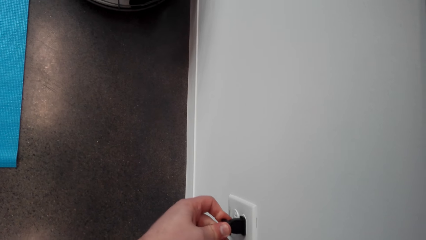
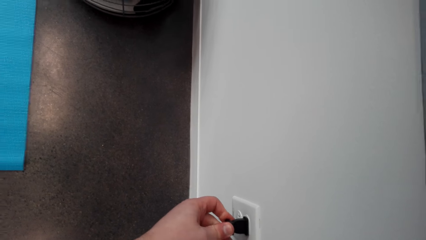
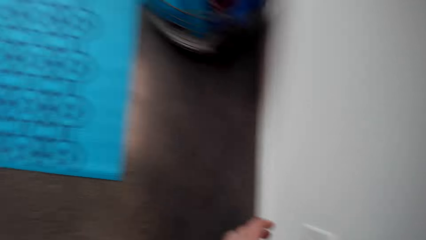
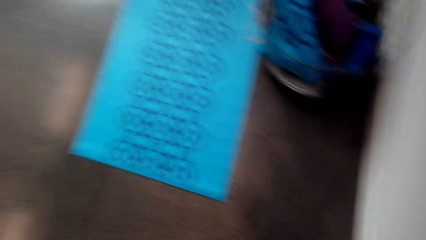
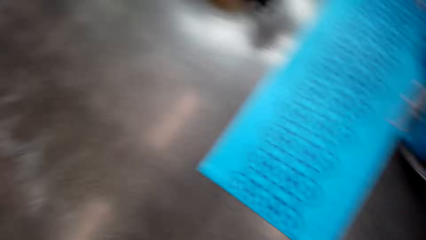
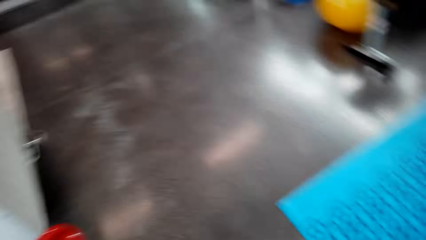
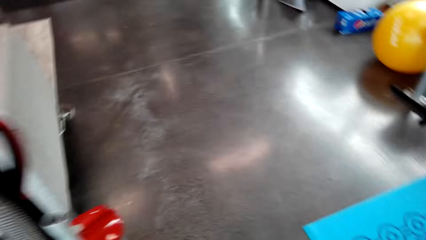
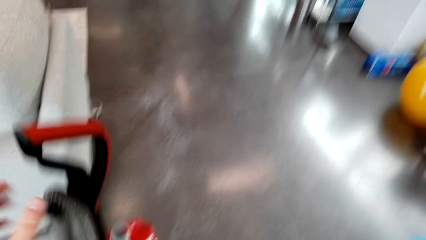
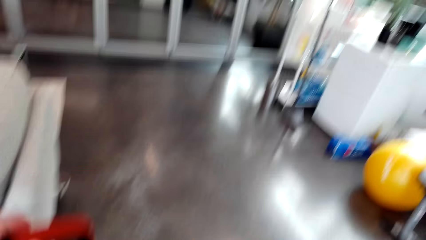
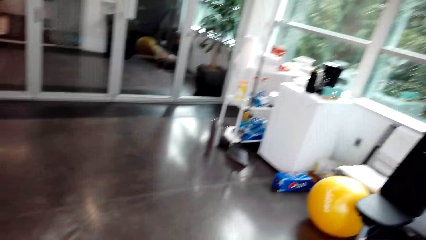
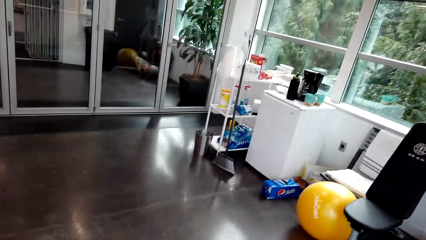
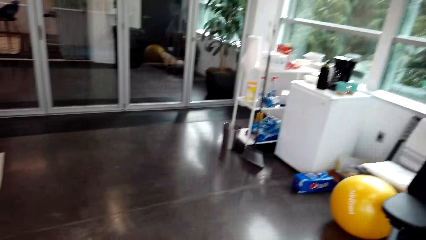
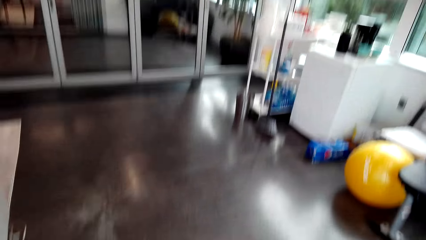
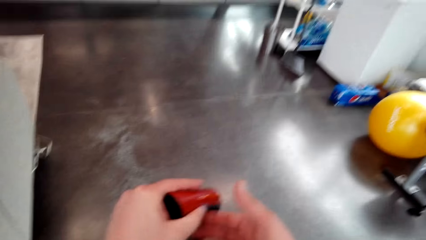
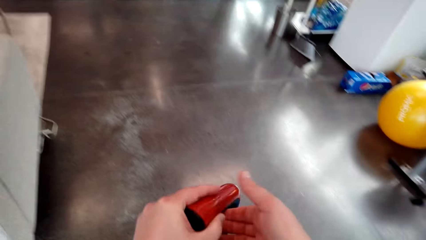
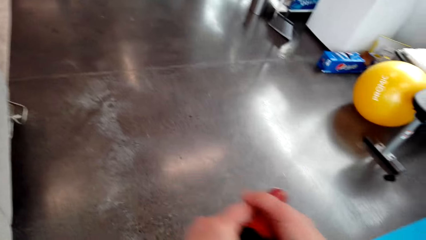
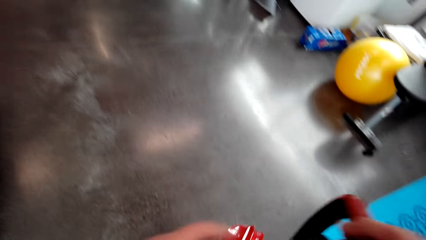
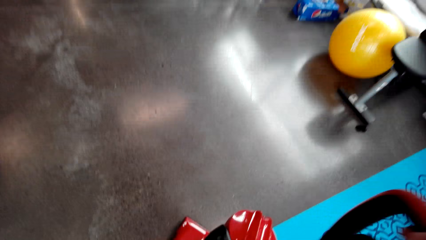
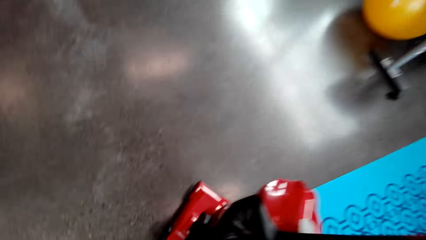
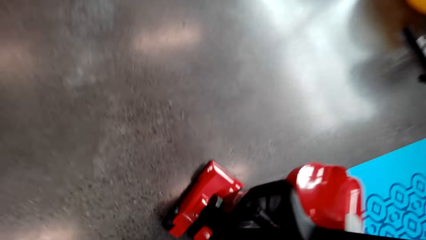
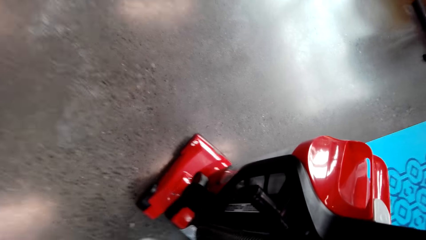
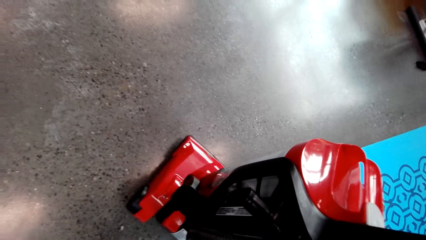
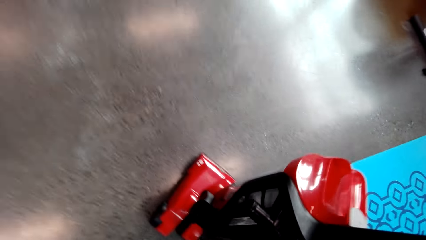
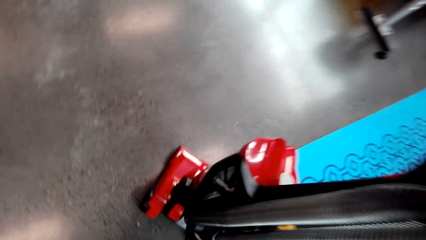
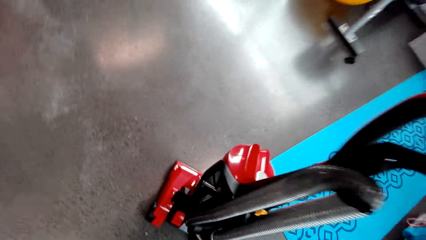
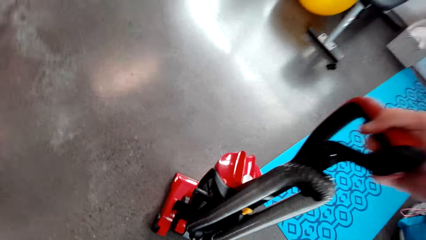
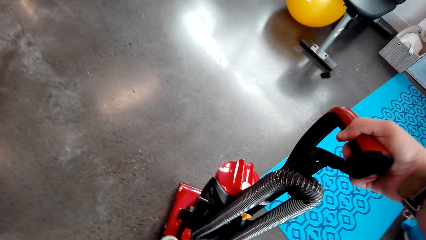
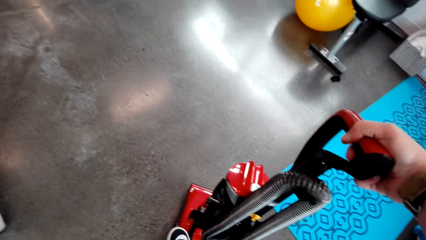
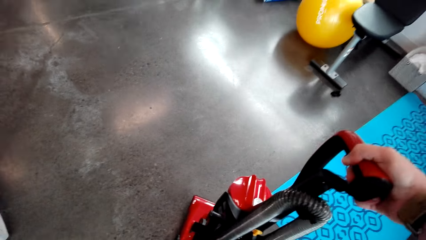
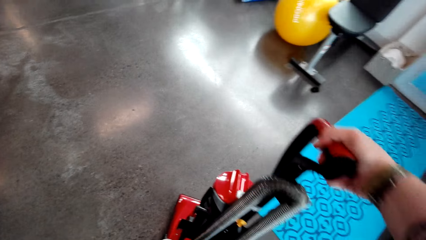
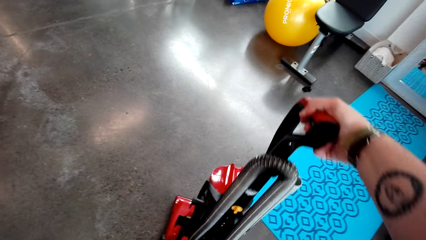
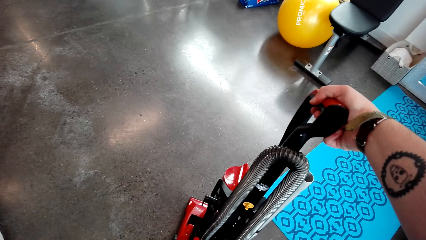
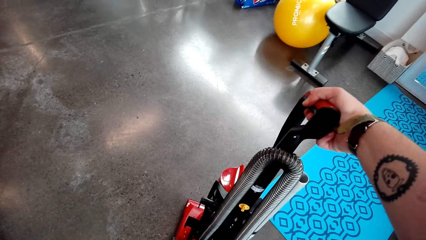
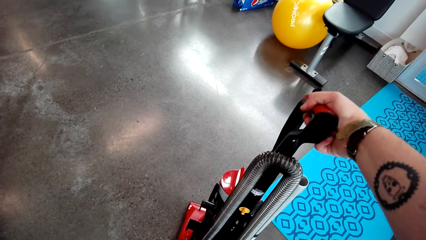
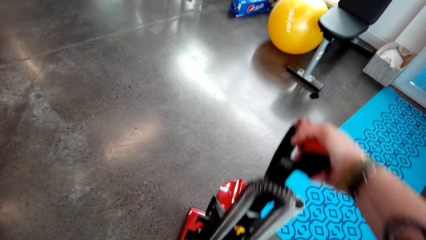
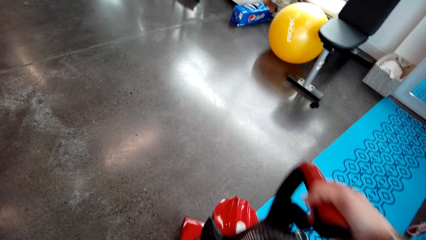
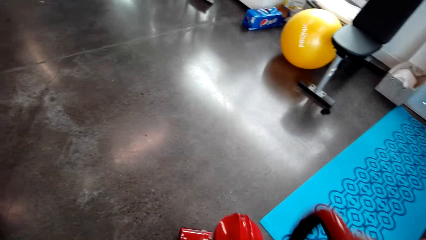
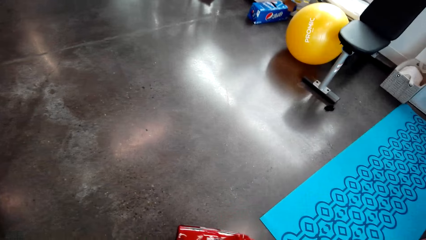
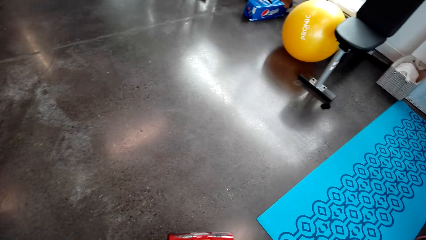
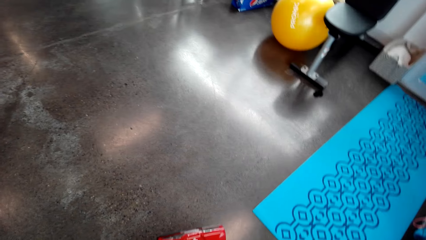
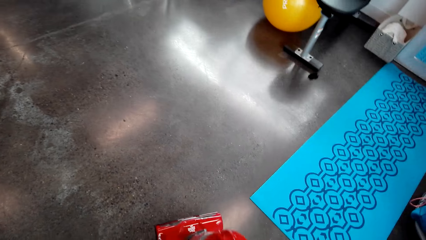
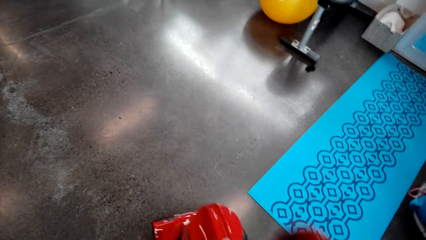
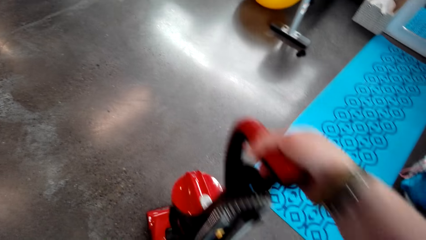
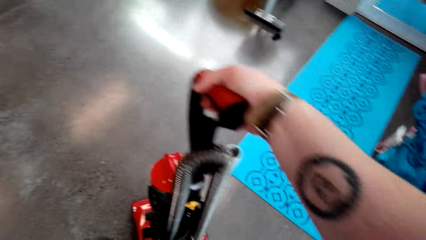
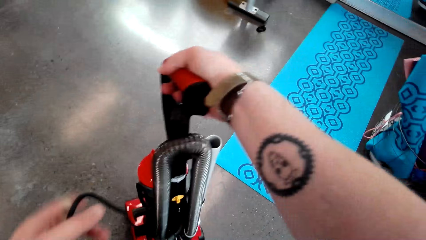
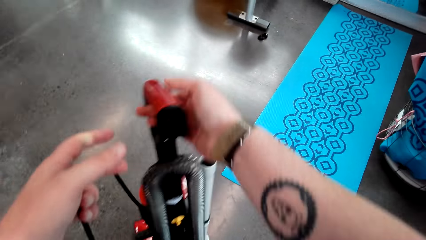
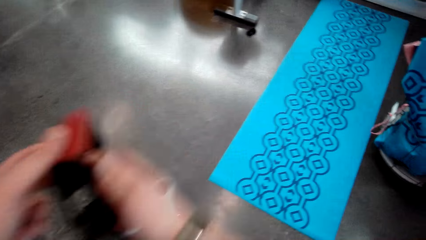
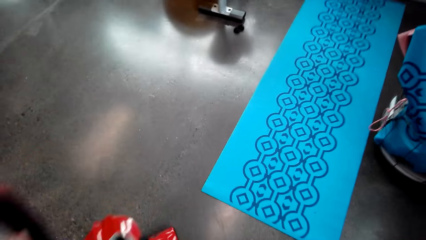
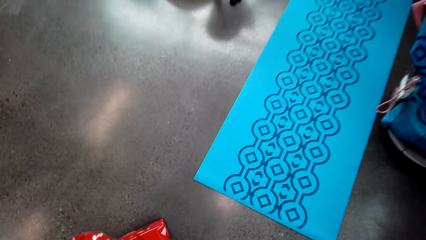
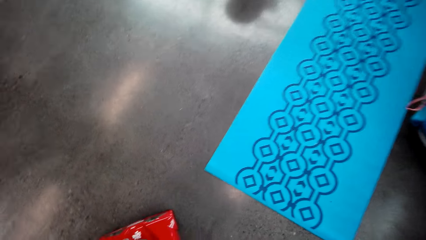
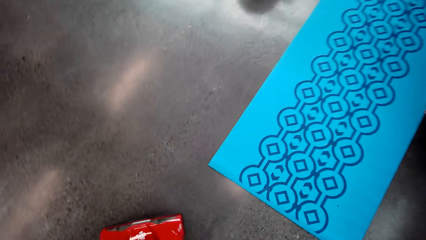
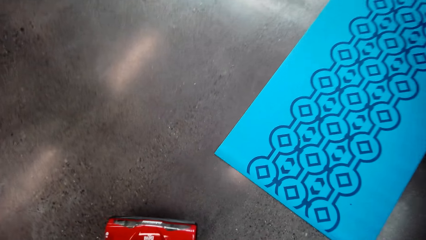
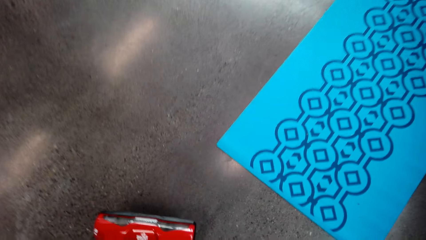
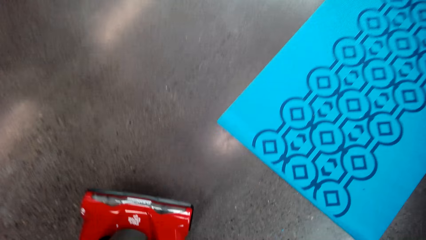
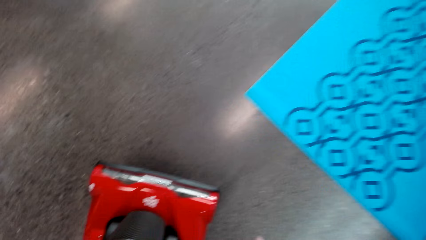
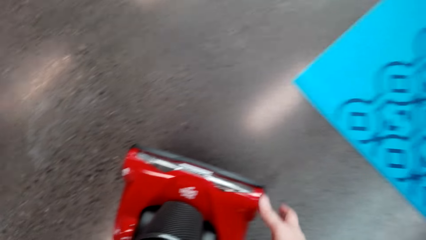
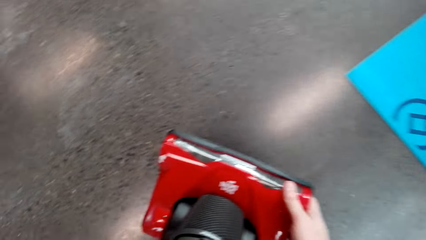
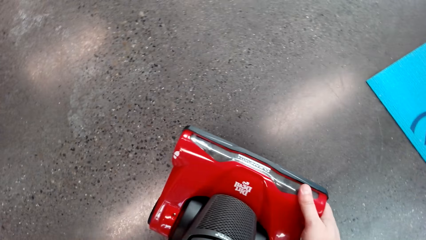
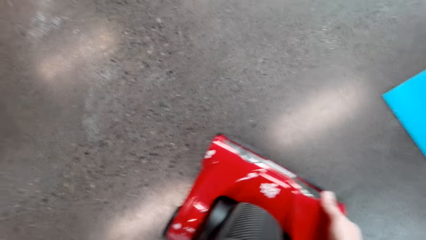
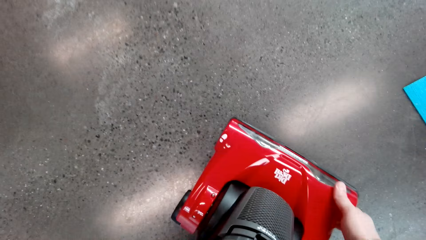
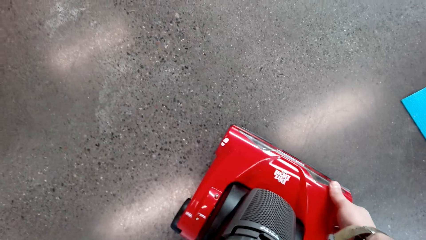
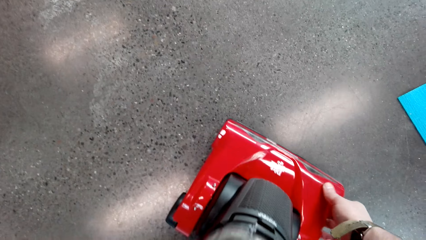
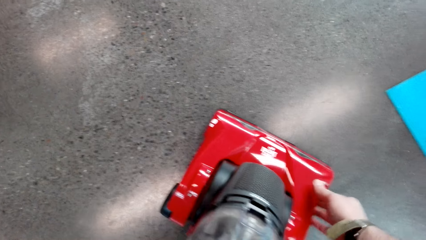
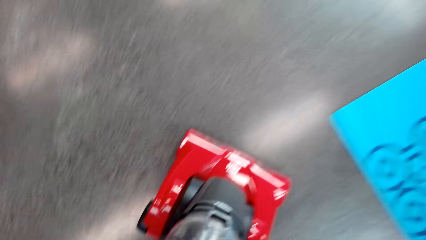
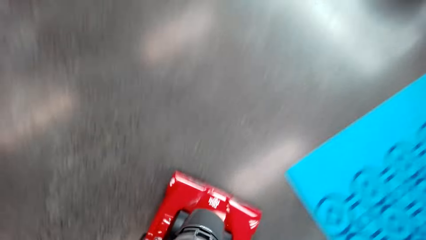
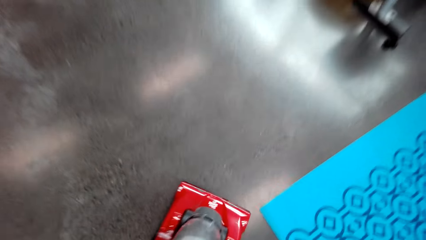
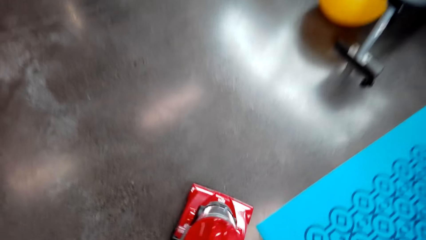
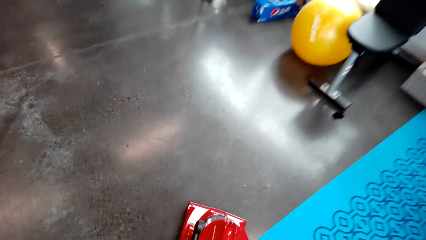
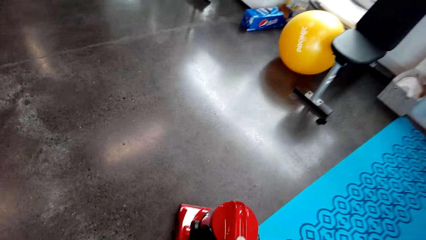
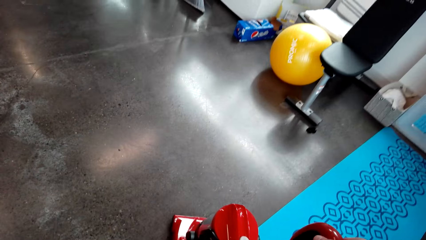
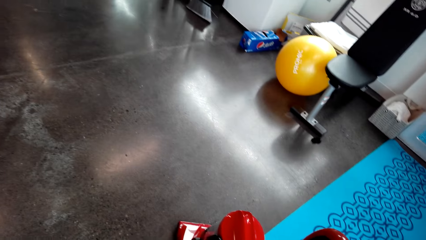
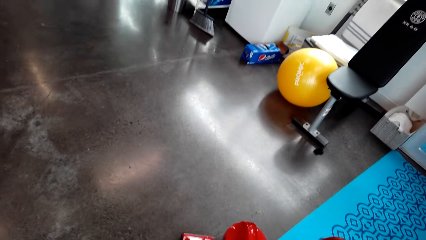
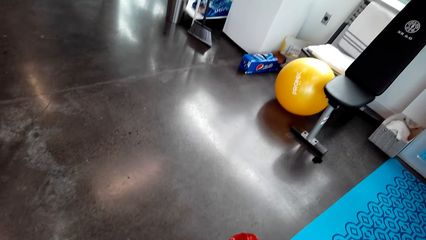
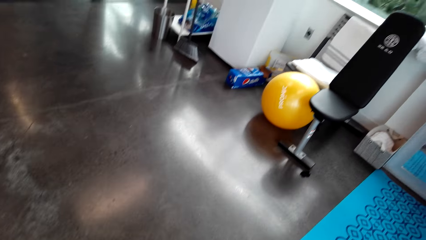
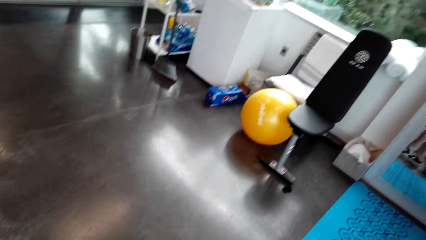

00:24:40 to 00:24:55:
The camera wearer looks around and walks around. They pull the cleaner on the floor. They look around. They pick the vacuum cleaner. They turn the cleaner on. They twist the vacuum cleaner. They stretch the cleaner cable. They fix the cleaner. They restart the vacuum cleaner. They push the vacuum cleaner on the floor.
